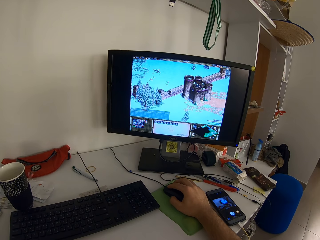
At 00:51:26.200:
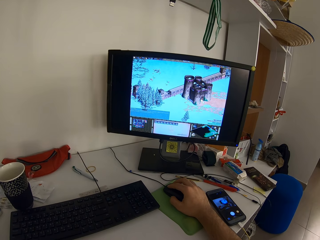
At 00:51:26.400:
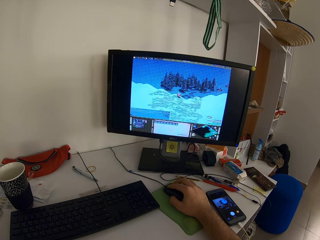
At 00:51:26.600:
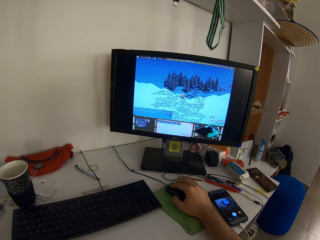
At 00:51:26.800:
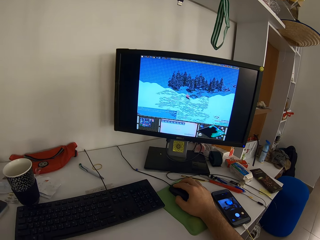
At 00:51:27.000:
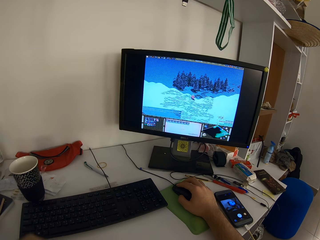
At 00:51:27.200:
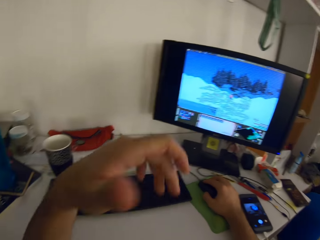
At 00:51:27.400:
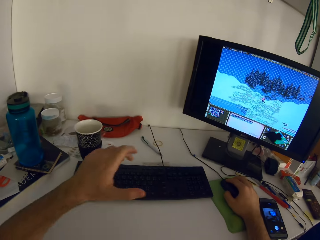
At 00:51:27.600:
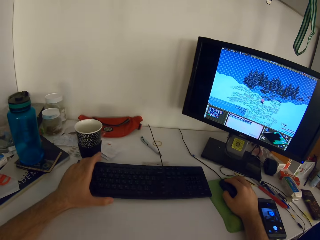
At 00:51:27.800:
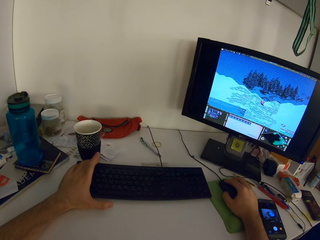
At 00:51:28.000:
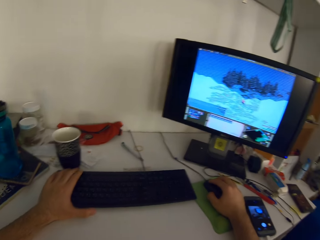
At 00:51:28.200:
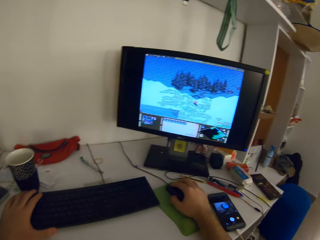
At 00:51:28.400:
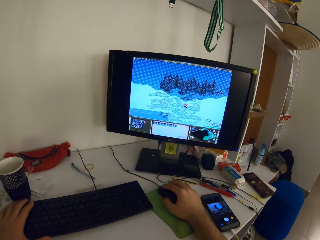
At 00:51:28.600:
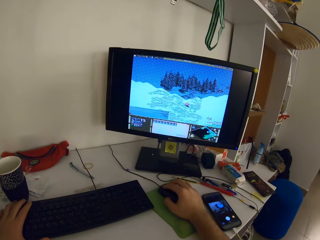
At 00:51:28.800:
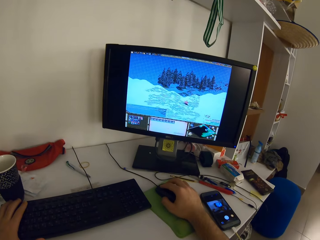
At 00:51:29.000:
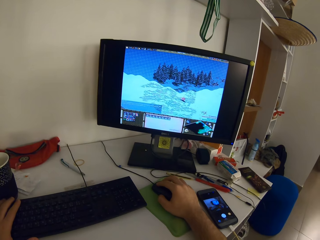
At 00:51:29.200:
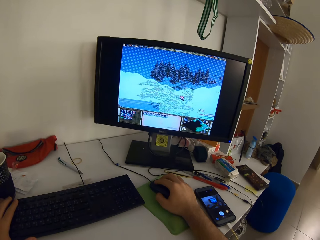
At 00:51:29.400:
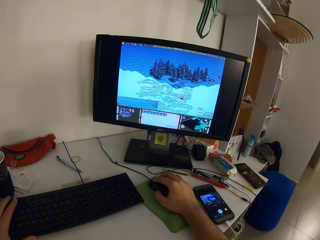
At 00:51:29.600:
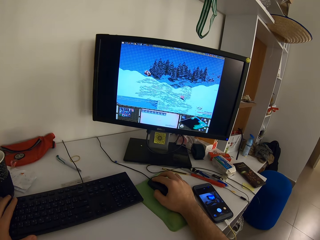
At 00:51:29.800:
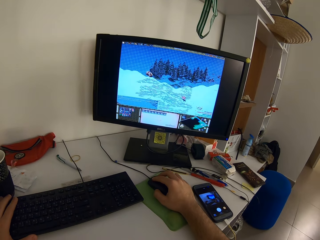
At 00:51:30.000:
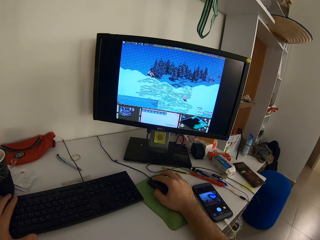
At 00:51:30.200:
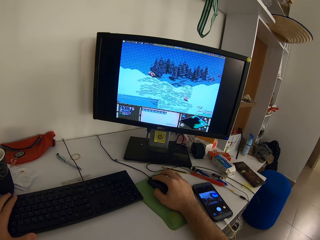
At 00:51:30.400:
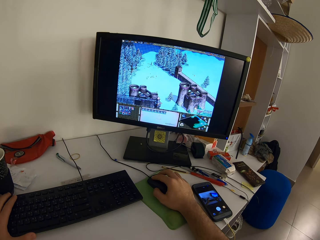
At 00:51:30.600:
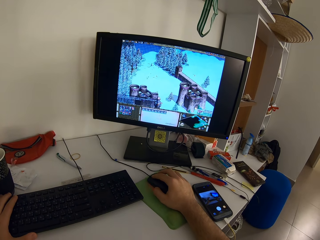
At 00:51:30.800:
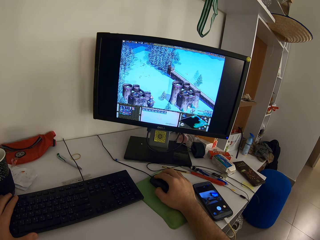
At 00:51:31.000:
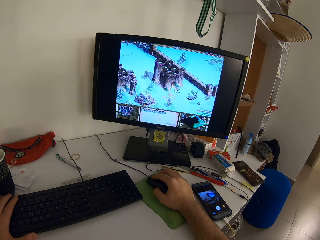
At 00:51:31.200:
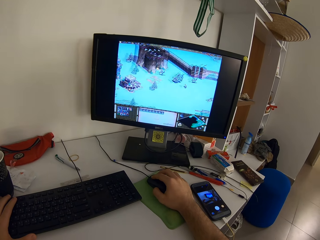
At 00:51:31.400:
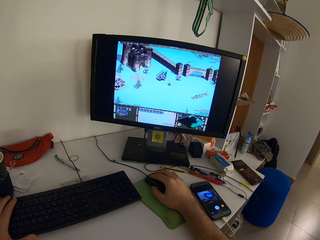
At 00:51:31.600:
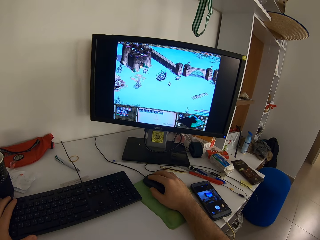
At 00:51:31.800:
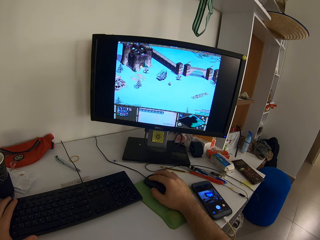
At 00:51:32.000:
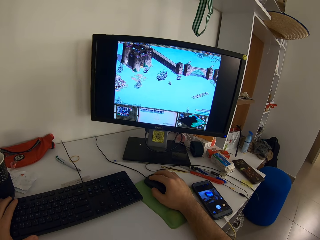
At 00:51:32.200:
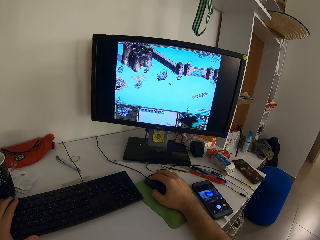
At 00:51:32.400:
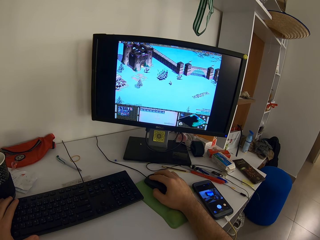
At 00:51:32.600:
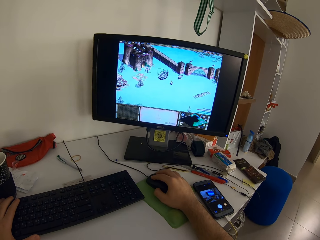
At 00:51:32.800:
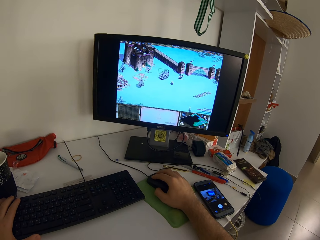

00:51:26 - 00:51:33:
The camera wearer holds the keyboard. He rests his left hand on the keyboard.

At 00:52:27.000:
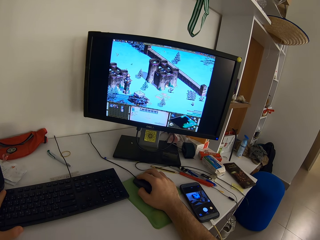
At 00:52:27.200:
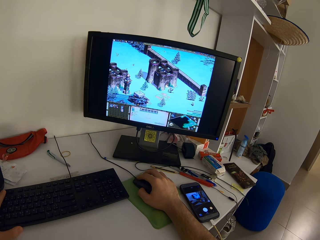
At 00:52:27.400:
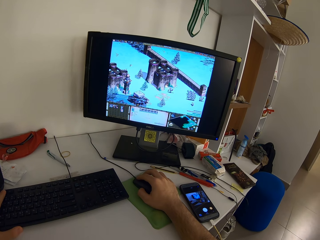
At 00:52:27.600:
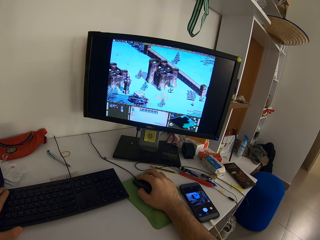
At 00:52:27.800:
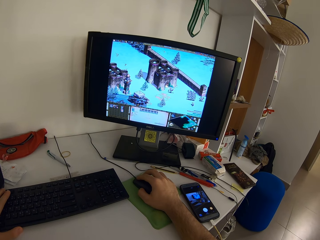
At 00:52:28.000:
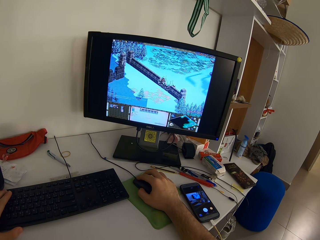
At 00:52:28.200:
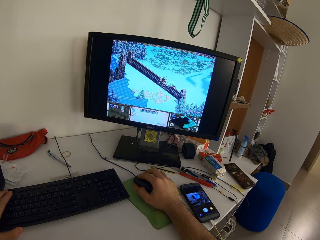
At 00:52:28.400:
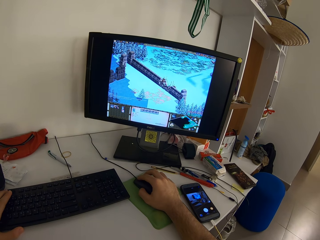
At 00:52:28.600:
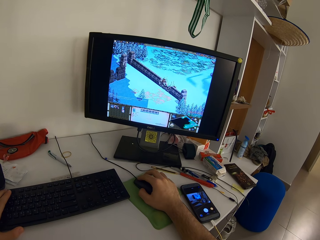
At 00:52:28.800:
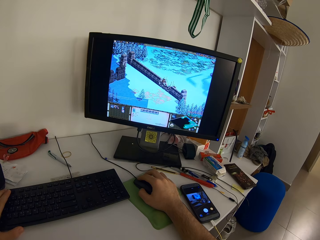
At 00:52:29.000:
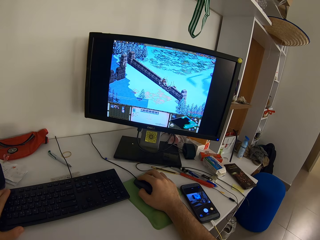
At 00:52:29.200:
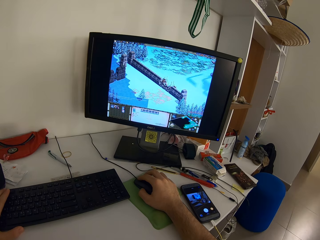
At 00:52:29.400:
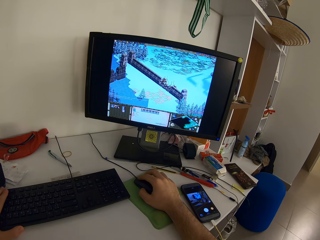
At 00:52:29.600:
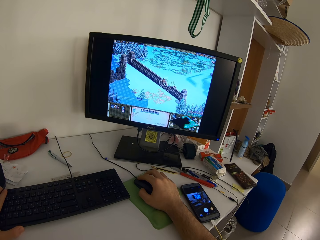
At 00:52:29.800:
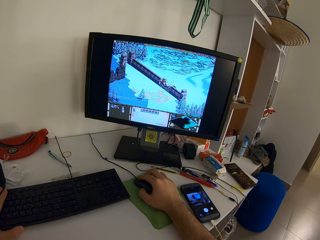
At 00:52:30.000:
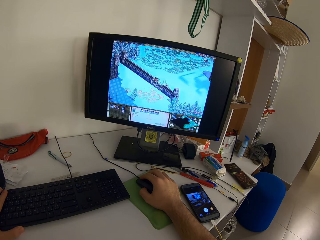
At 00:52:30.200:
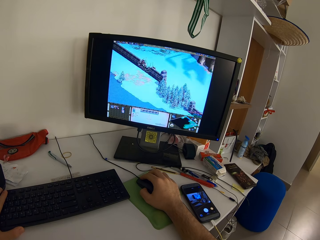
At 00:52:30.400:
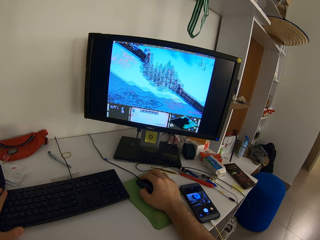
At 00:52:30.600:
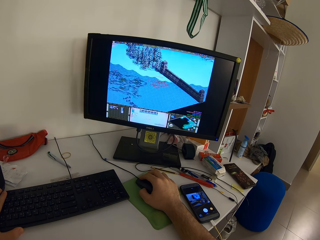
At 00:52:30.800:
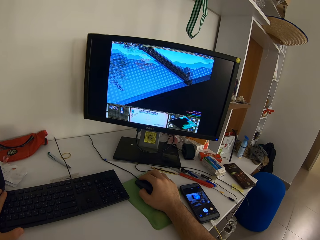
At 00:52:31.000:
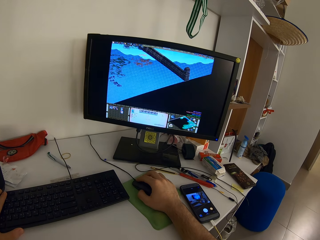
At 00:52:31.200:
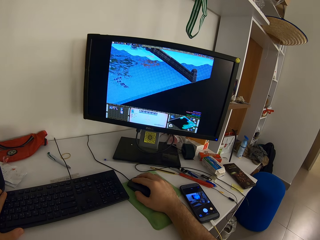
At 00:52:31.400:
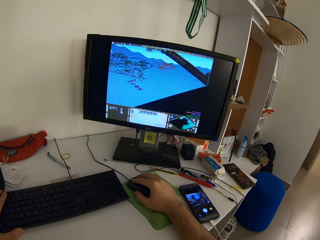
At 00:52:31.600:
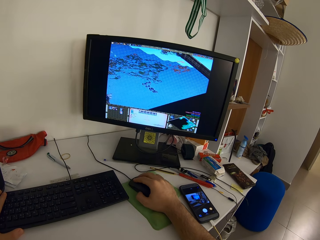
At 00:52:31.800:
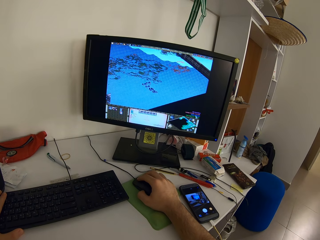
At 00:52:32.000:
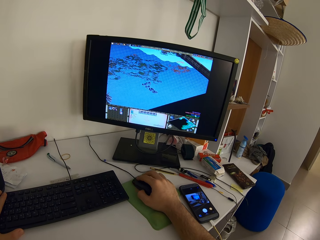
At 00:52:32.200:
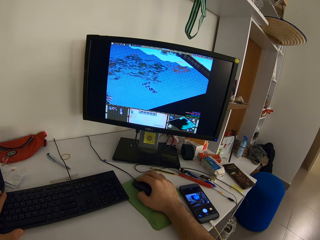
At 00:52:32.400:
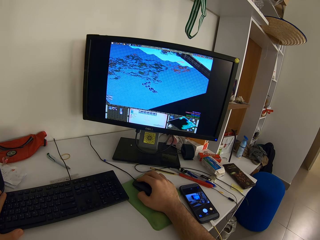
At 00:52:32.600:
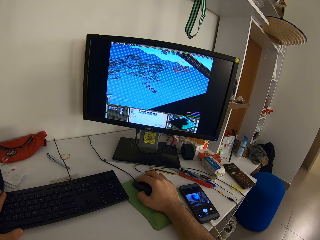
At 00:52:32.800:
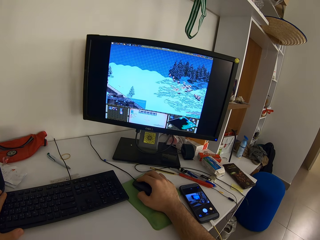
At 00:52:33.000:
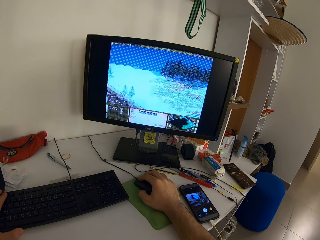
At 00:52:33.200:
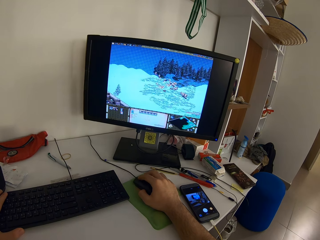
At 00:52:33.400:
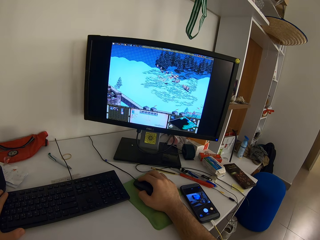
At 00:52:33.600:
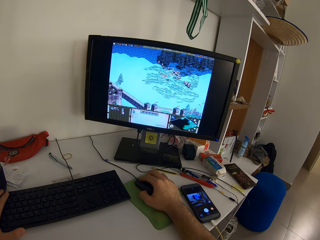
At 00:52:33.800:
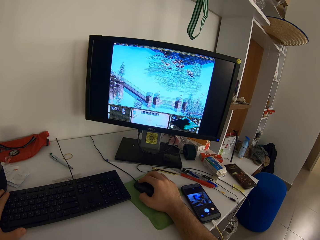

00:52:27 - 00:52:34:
The camera wearer presses the keyboard.

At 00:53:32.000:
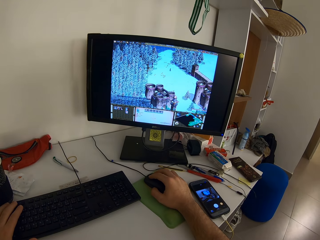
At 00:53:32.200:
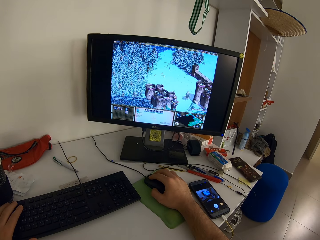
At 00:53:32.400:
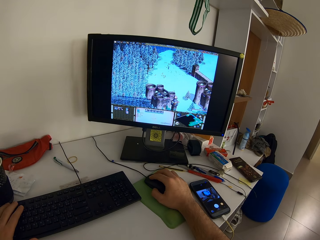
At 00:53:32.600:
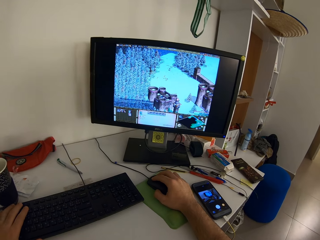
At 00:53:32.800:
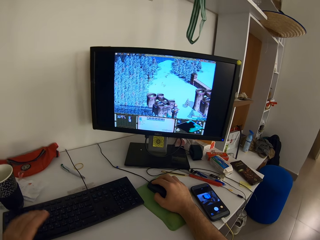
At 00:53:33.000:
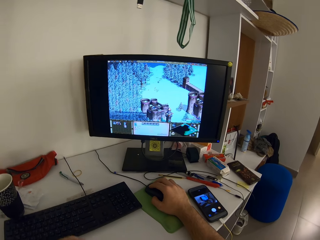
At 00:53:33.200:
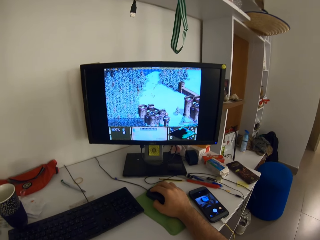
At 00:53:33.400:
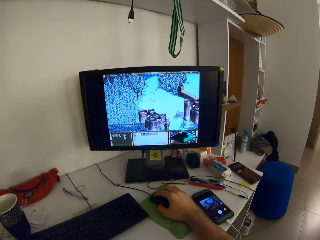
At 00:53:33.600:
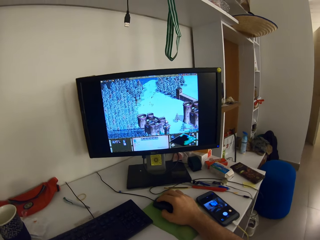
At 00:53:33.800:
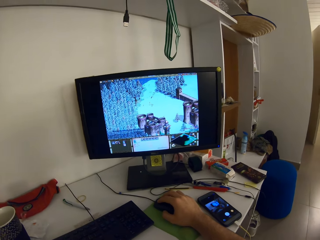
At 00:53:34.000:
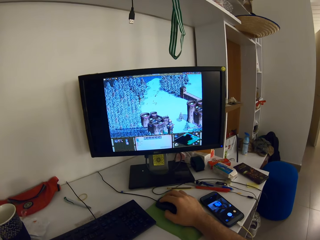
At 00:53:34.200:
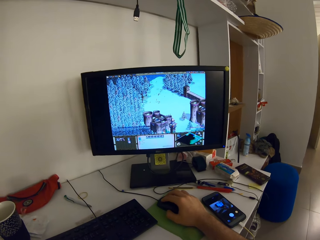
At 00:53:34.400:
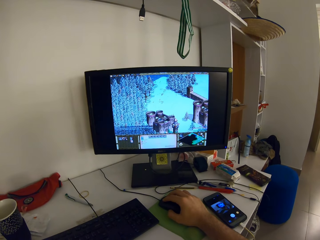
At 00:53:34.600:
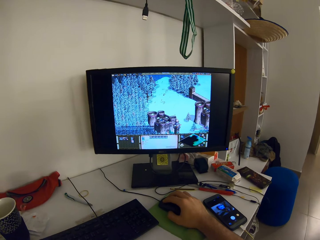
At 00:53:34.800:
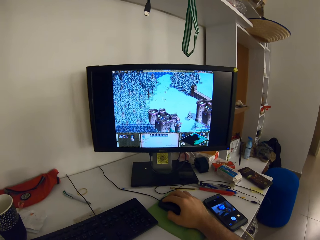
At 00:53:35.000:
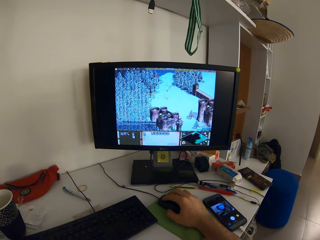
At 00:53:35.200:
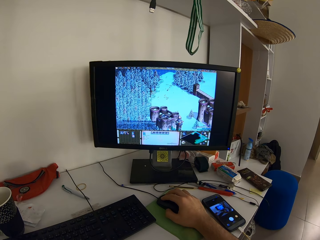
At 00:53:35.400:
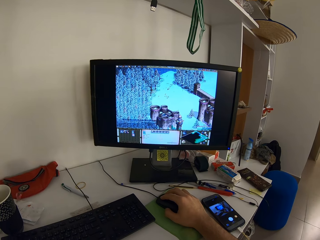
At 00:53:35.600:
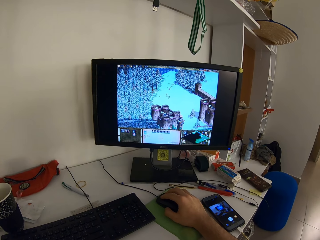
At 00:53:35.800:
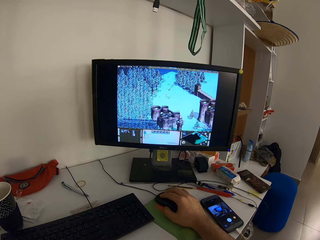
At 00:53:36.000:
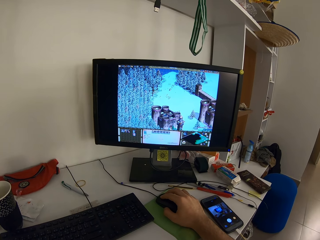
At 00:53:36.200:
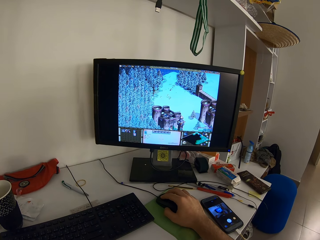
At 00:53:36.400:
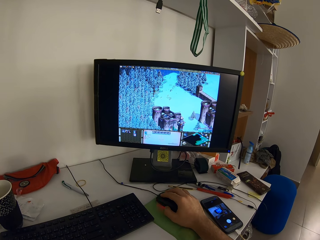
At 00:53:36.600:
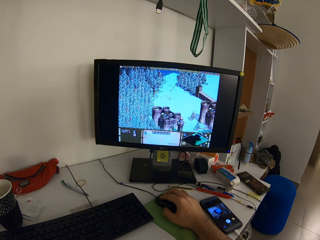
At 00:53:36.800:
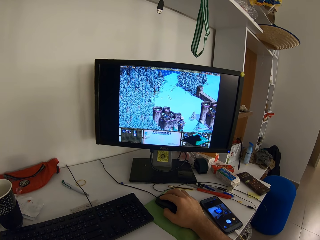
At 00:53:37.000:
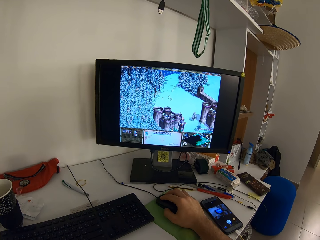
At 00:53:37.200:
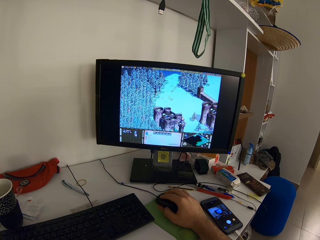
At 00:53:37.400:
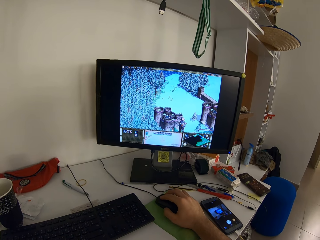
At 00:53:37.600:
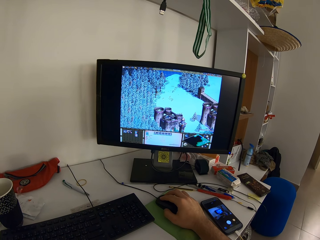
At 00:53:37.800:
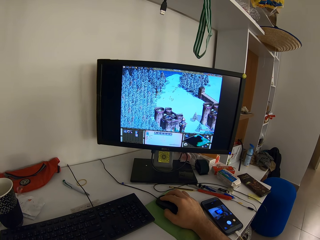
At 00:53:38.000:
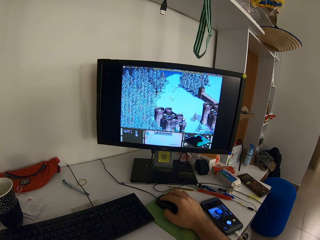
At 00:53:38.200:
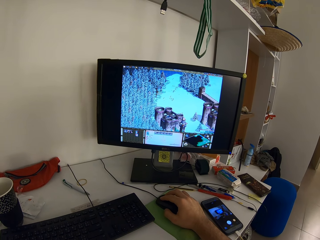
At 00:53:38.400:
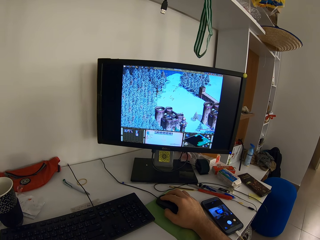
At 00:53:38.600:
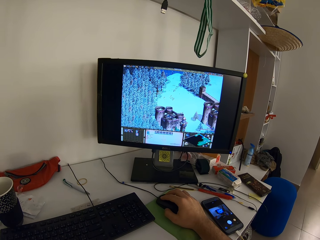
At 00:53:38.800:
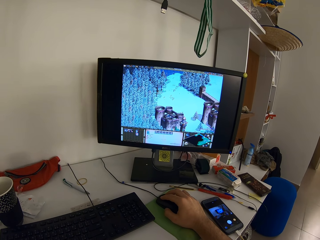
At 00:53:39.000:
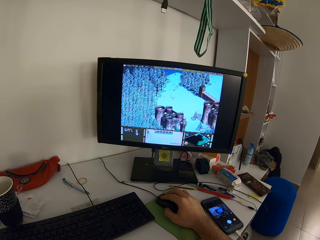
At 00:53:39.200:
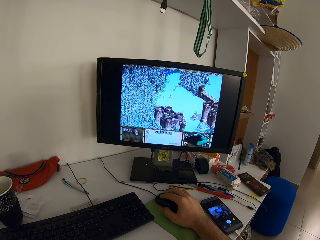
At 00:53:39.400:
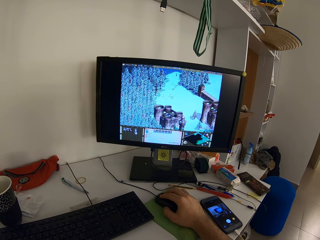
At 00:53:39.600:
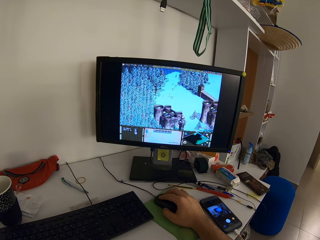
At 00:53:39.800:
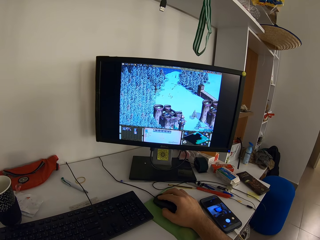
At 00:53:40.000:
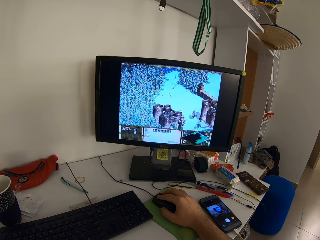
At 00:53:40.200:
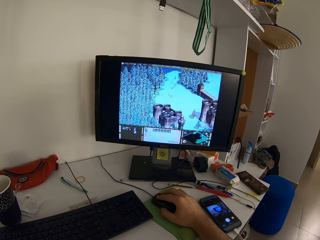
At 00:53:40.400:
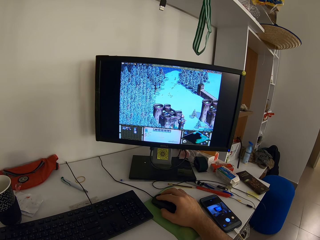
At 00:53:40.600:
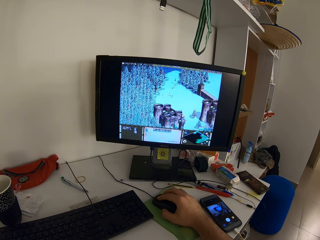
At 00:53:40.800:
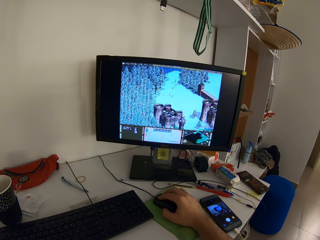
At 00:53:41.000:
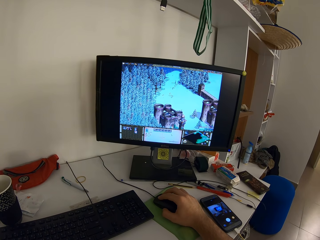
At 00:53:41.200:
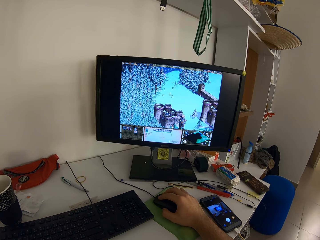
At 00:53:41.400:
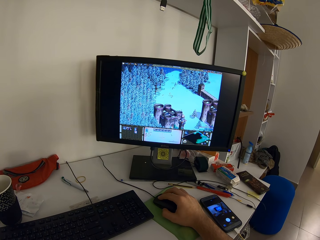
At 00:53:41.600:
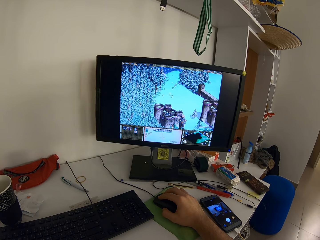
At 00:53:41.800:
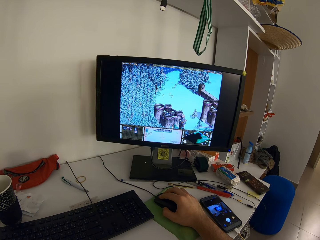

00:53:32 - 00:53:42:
The camera wearer removes his left hand from the keyboard.
